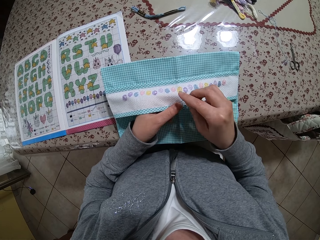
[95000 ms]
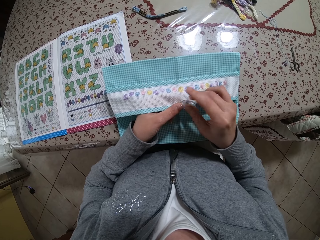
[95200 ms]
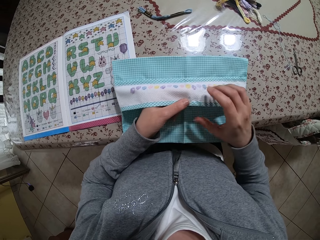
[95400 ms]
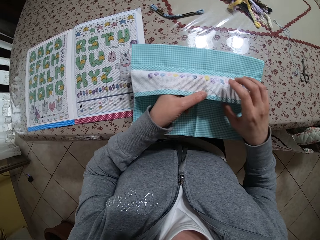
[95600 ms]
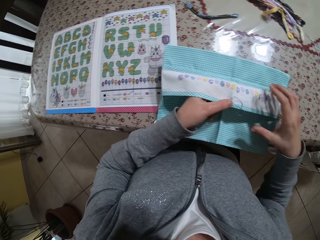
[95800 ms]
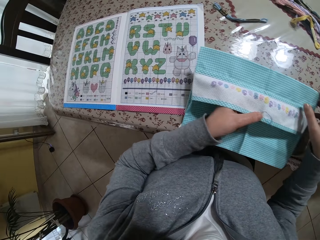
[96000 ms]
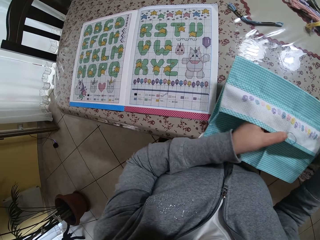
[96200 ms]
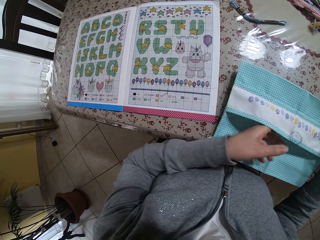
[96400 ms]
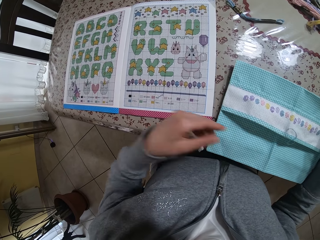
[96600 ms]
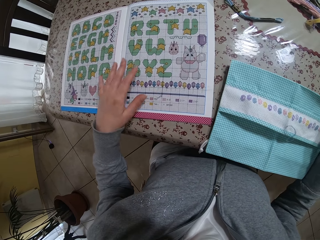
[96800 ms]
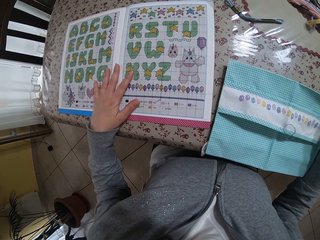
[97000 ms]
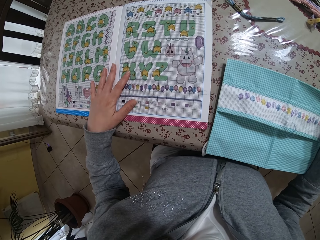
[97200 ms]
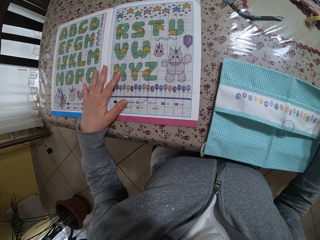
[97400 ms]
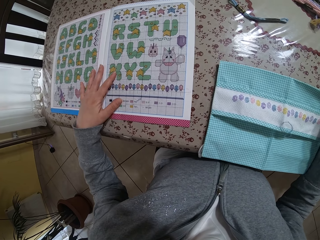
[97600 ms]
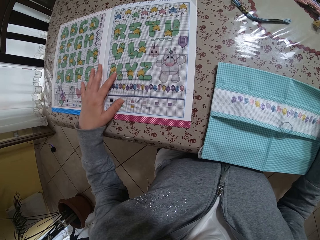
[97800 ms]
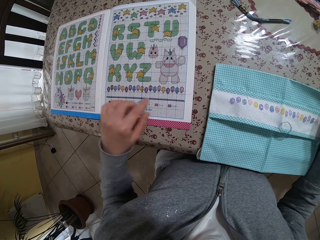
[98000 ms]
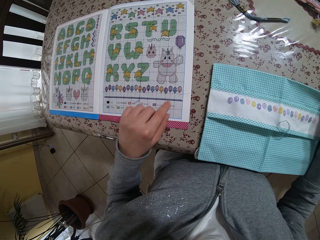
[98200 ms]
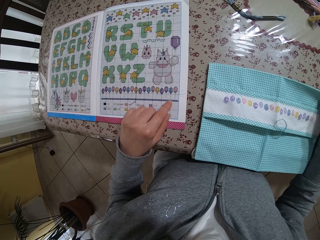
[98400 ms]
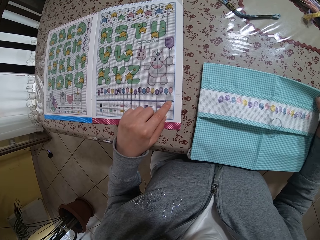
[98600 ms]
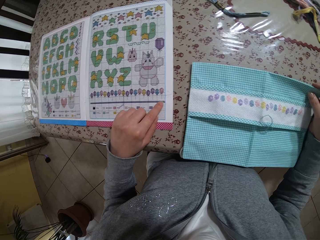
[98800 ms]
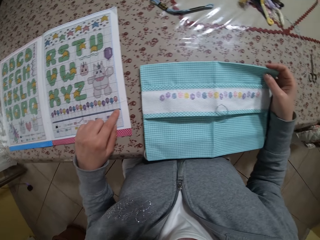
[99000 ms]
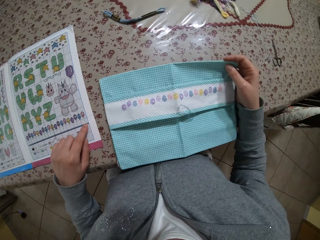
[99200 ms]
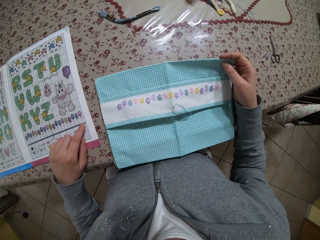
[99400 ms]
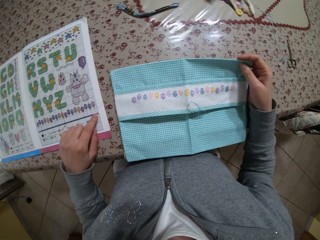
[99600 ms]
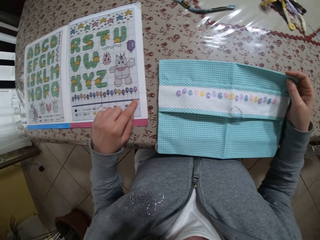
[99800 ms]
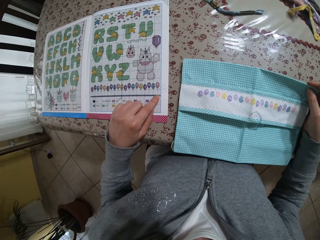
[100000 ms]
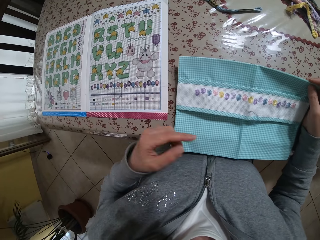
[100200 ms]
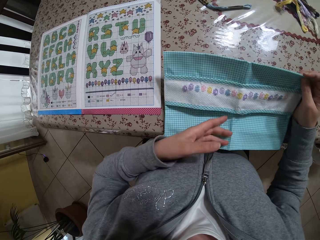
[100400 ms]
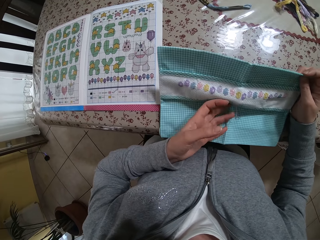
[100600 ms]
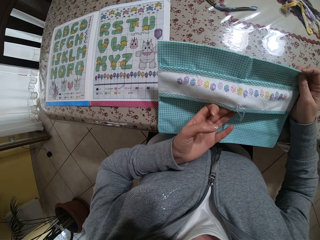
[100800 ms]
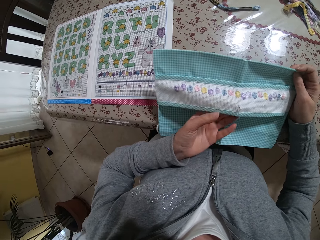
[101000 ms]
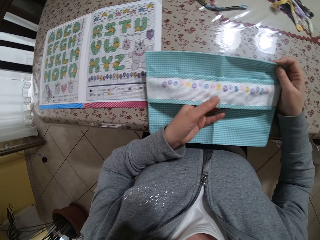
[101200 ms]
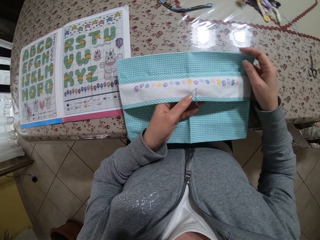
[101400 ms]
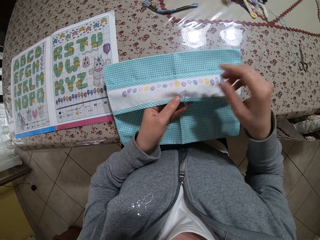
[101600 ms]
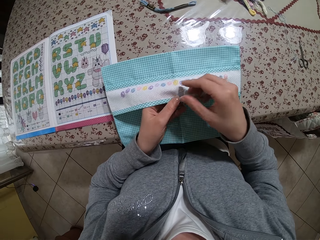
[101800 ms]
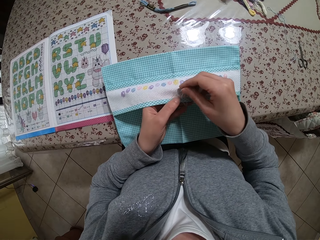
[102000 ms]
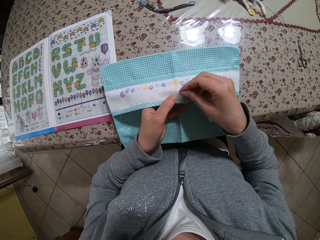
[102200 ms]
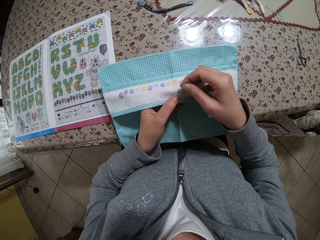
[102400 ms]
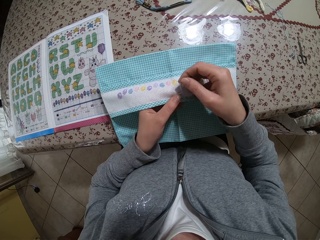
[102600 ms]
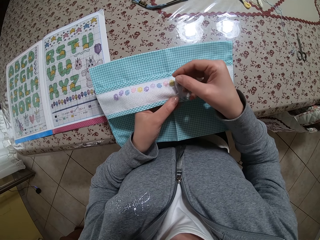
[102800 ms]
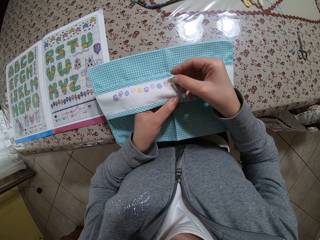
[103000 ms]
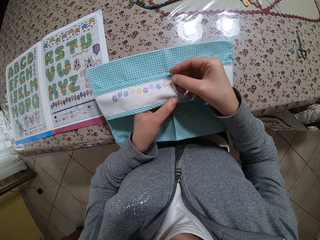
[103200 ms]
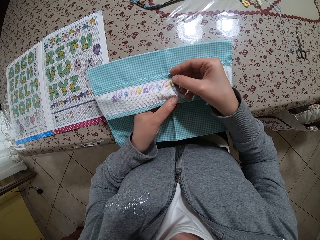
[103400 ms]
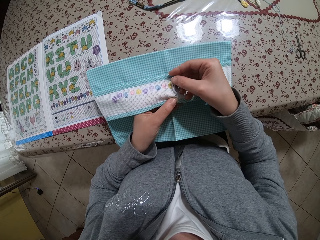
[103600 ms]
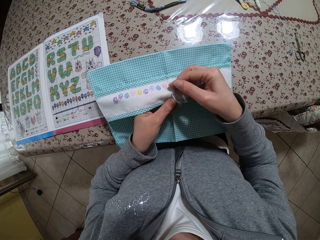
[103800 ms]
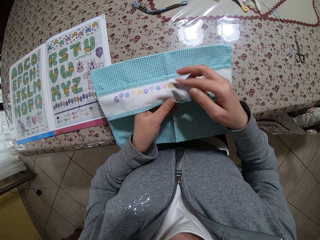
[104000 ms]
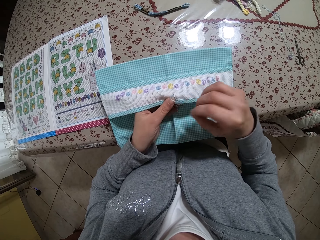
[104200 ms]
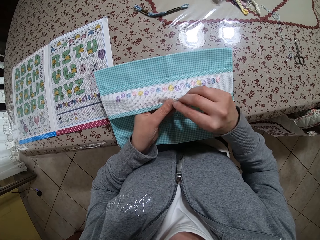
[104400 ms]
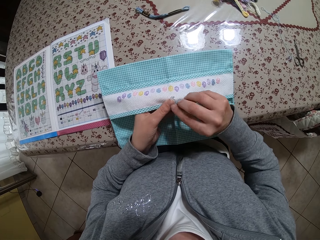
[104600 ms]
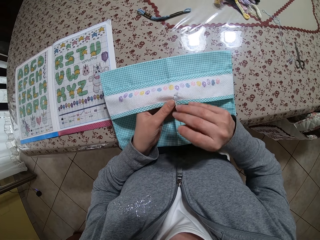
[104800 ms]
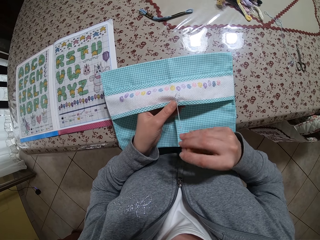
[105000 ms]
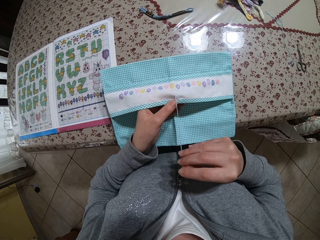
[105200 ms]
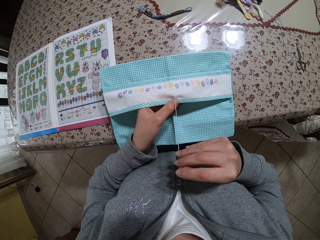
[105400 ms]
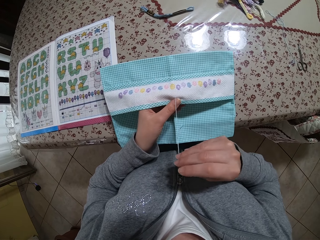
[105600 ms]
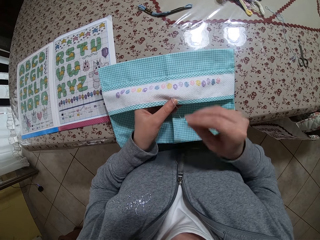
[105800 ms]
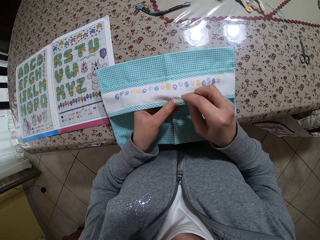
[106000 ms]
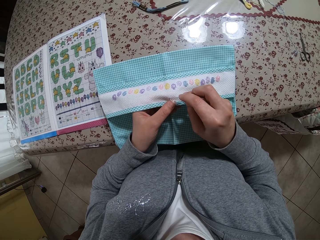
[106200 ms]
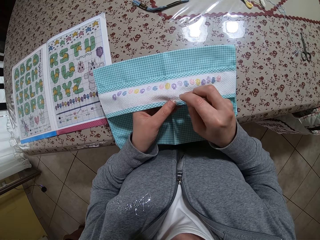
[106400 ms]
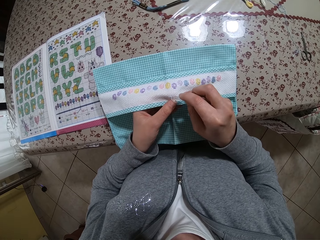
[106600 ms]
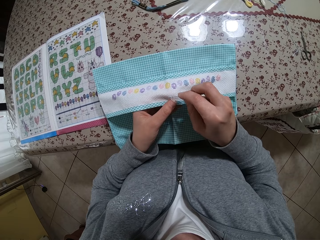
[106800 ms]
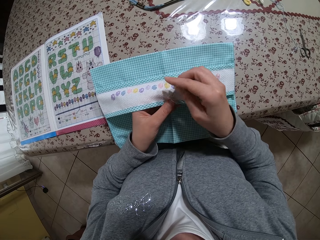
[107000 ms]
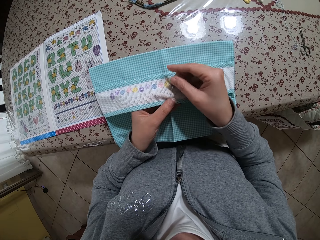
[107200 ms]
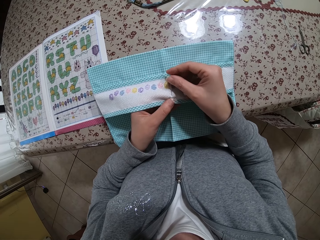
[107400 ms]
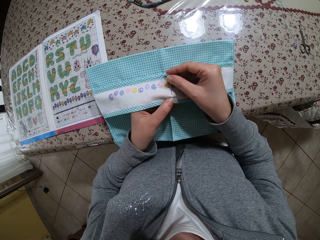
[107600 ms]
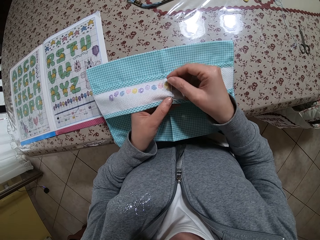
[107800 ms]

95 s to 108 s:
The camera wearer puts the fabric aside. She touches the book with her left hand. She looks at the chart and counts the boxes on the chart. She holds the purse with her left hand. She sews the purse with the needle and thread in her right hand. She knits the fabric.

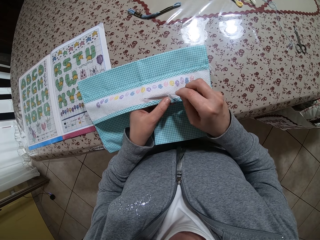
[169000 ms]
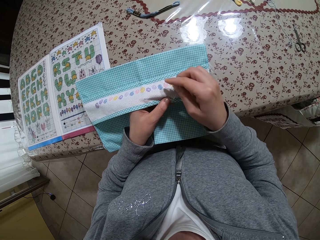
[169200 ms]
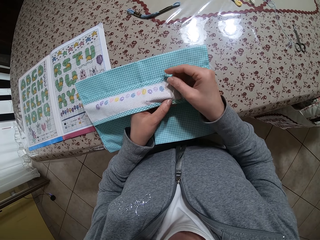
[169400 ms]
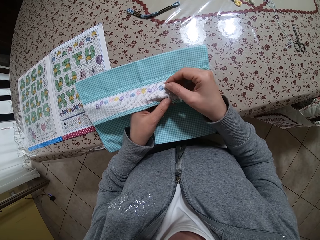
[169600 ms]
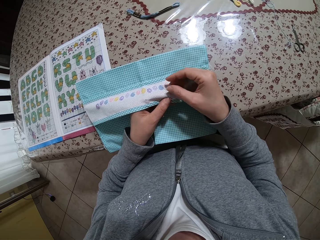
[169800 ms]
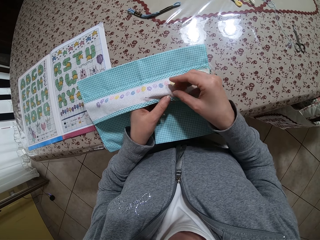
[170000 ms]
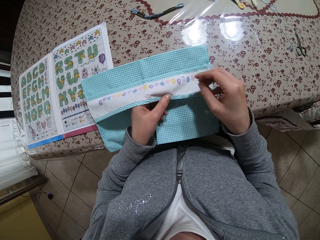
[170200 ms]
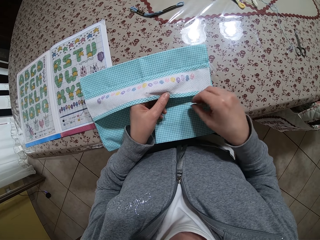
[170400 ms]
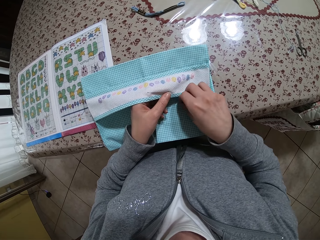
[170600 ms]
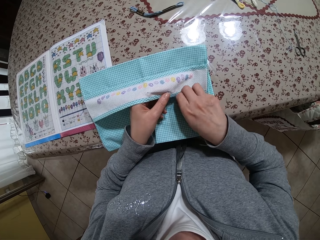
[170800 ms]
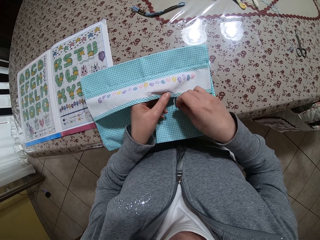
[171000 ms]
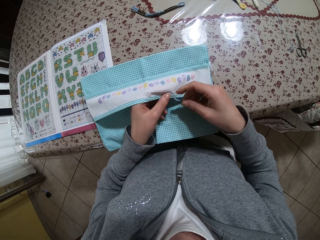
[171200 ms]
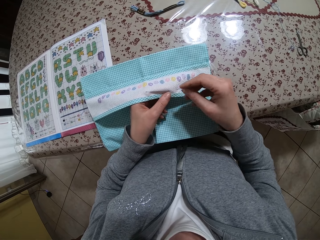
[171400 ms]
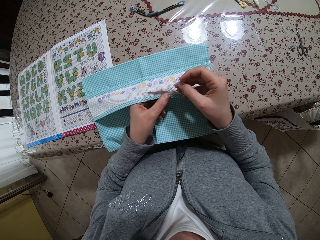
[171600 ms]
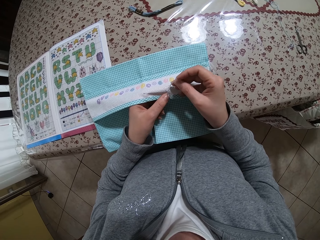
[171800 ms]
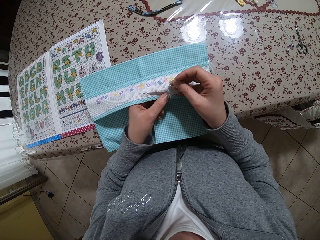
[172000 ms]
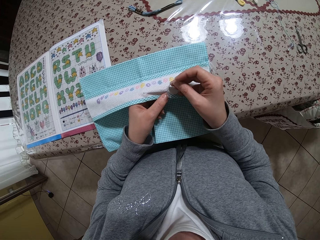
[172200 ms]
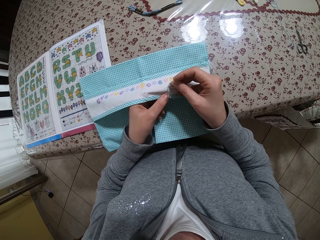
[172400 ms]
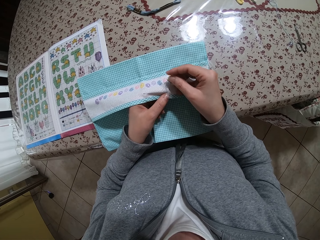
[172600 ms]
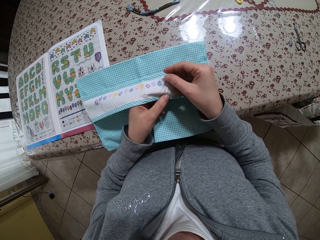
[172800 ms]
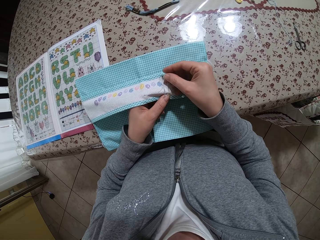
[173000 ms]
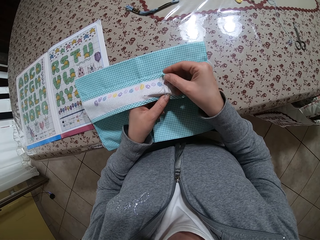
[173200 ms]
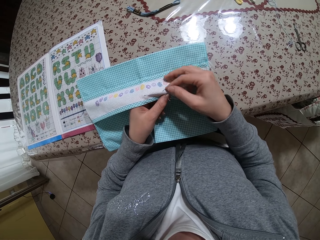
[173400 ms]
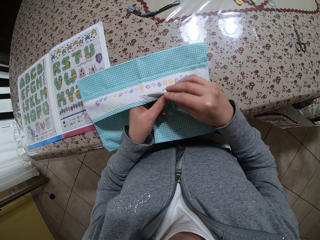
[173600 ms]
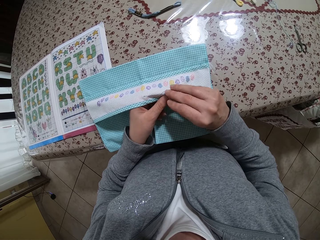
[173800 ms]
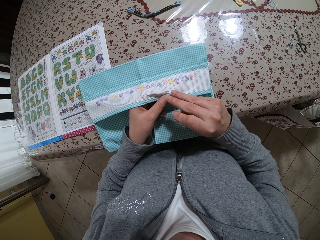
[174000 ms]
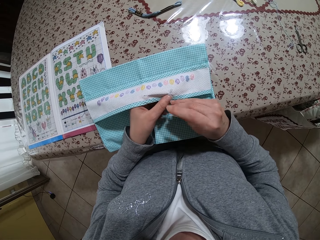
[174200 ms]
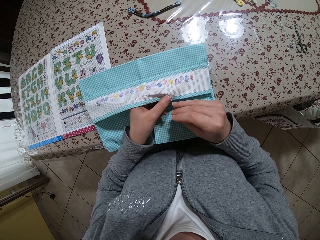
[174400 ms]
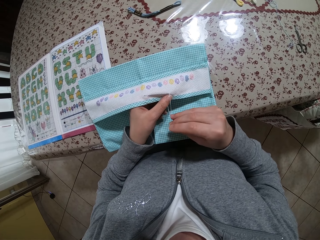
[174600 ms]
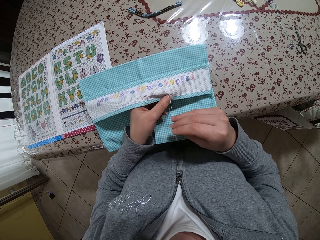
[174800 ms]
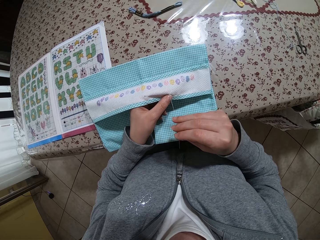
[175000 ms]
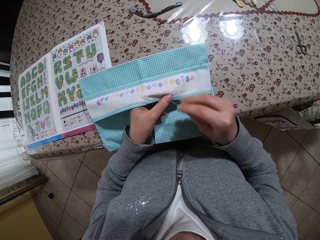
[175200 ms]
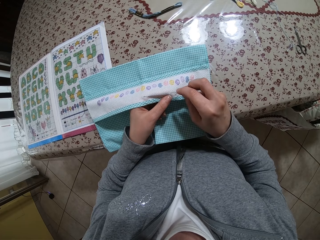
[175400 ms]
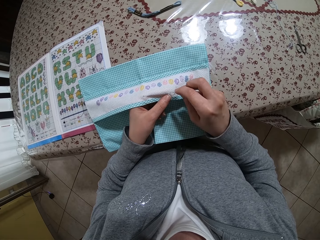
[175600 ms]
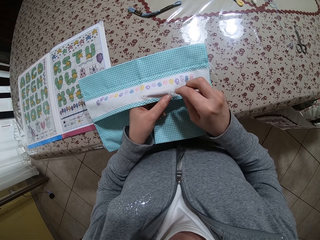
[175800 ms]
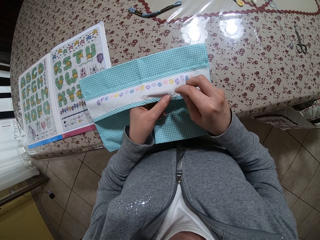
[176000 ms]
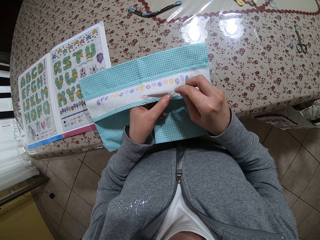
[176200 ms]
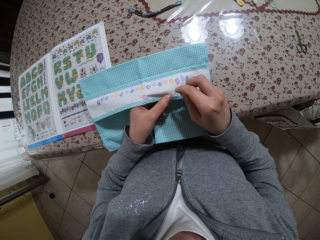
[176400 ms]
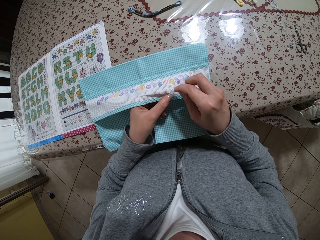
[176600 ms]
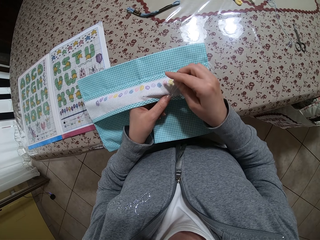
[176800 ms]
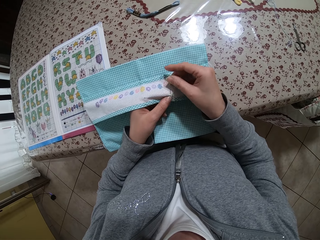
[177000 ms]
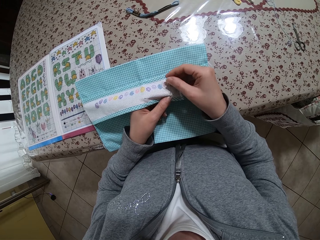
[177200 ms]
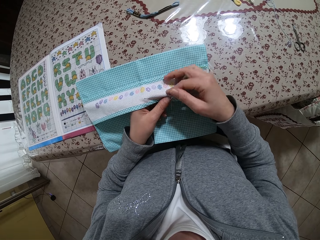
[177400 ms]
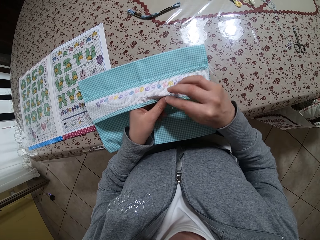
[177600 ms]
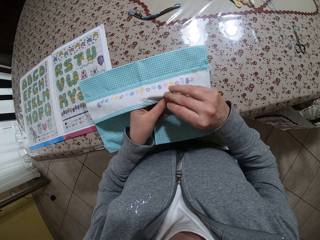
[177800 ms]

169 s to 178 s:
The camera wearer drops the needle on the fabric. They pick up the needle from the fabric. They knit the fabric.
